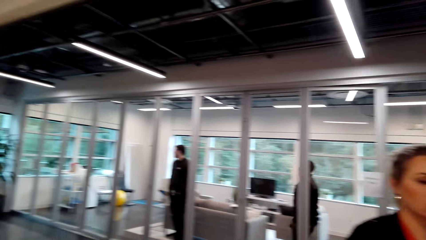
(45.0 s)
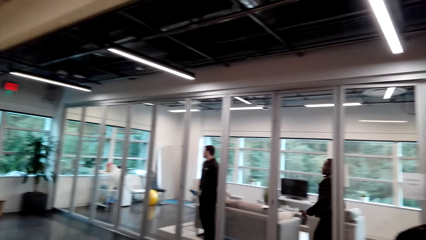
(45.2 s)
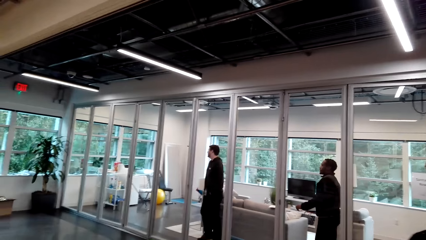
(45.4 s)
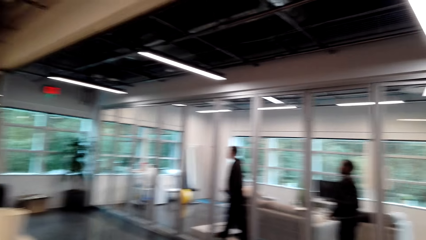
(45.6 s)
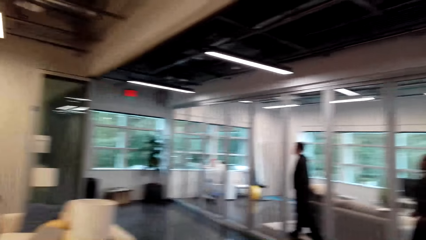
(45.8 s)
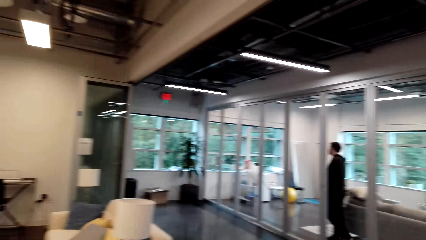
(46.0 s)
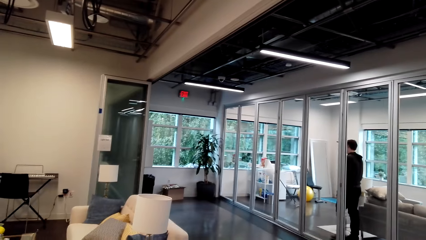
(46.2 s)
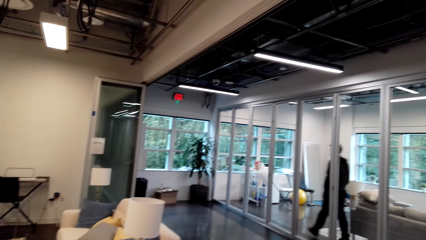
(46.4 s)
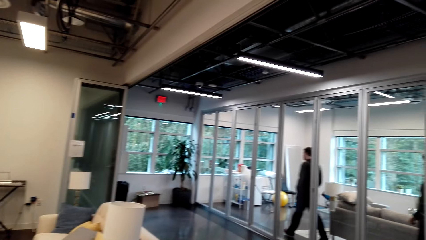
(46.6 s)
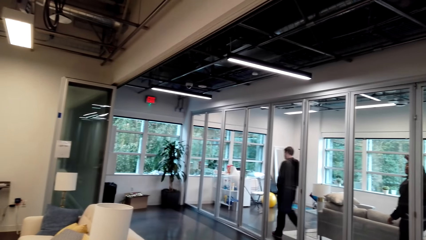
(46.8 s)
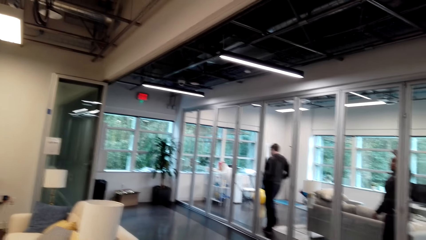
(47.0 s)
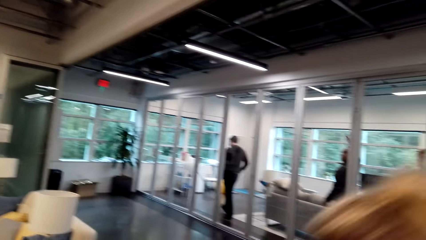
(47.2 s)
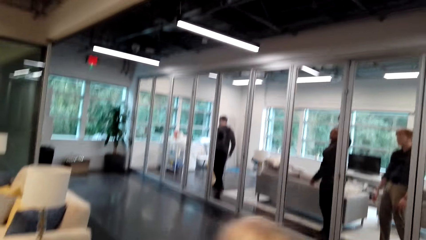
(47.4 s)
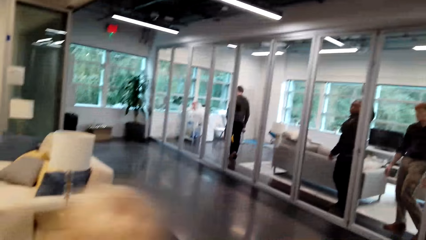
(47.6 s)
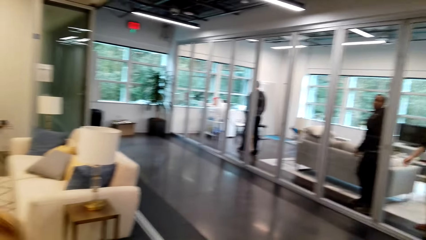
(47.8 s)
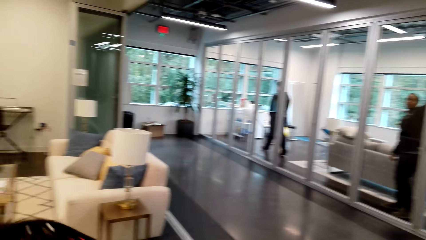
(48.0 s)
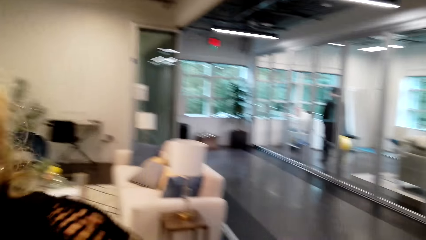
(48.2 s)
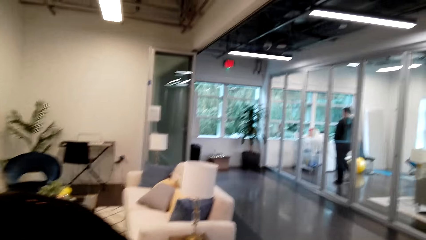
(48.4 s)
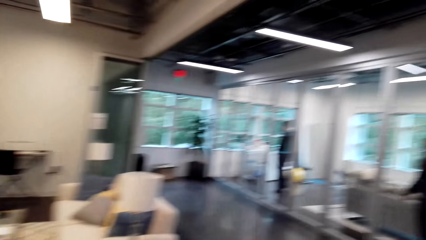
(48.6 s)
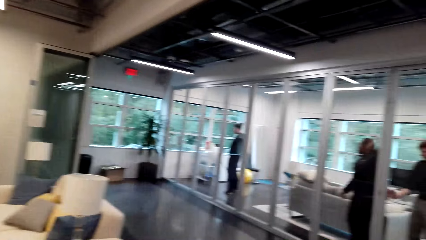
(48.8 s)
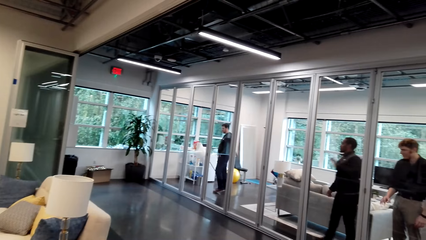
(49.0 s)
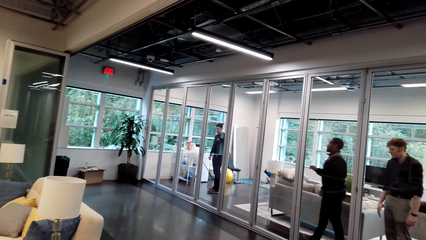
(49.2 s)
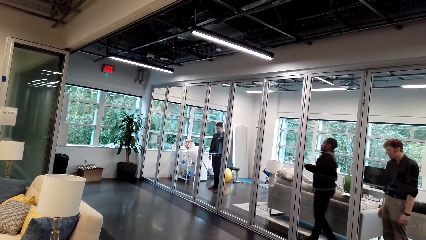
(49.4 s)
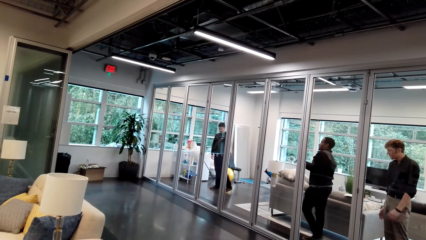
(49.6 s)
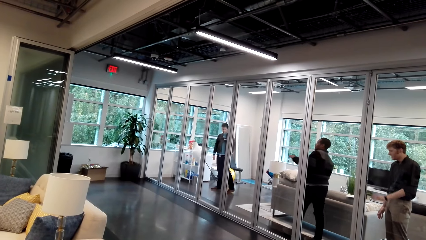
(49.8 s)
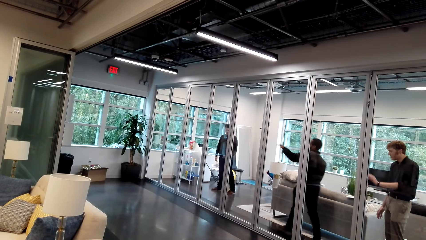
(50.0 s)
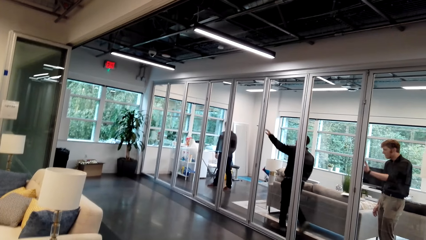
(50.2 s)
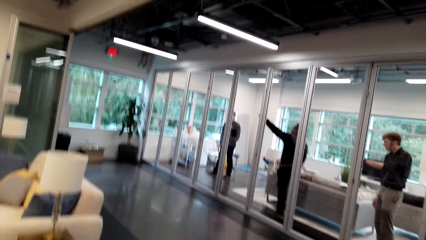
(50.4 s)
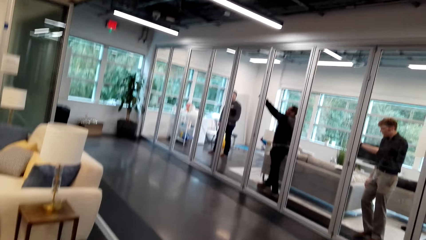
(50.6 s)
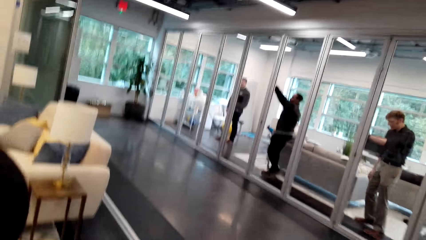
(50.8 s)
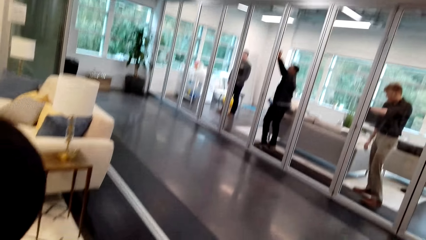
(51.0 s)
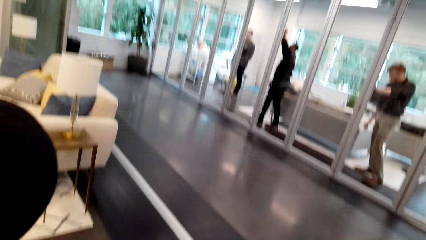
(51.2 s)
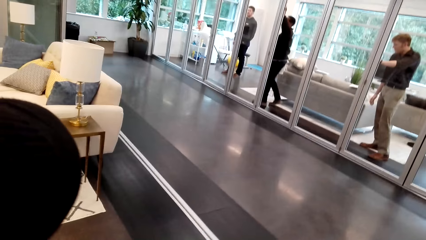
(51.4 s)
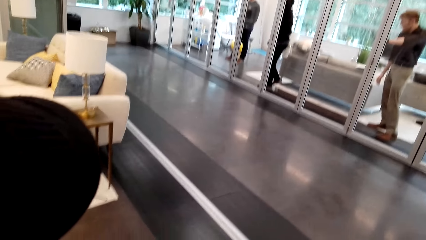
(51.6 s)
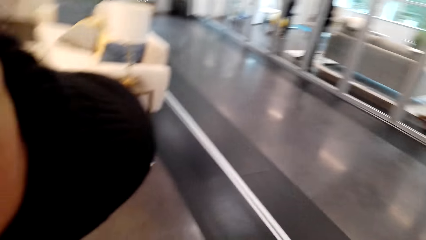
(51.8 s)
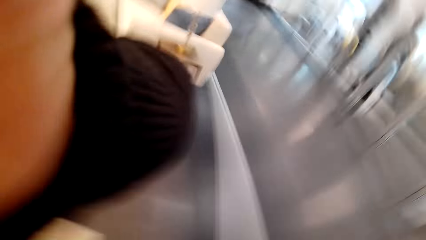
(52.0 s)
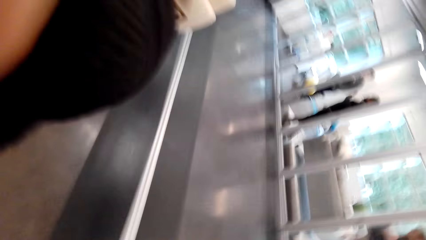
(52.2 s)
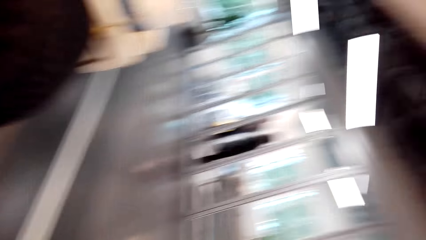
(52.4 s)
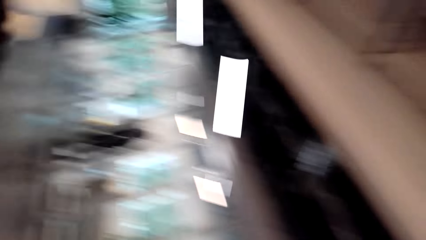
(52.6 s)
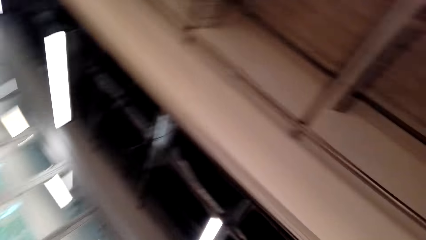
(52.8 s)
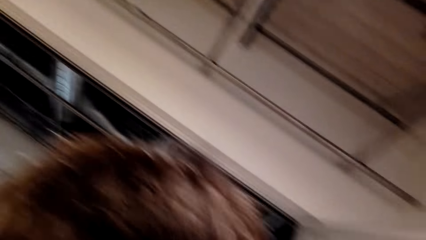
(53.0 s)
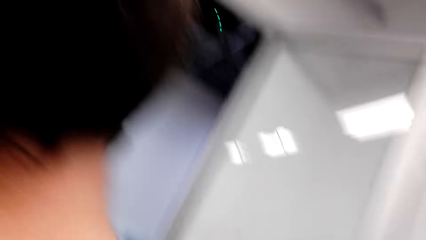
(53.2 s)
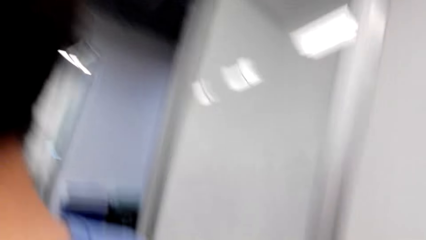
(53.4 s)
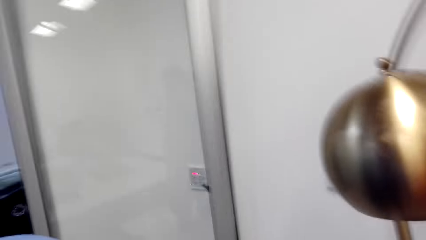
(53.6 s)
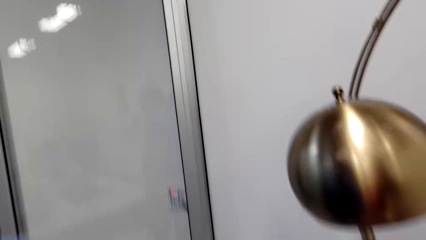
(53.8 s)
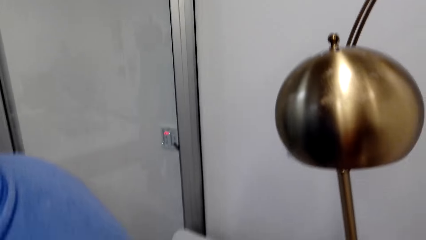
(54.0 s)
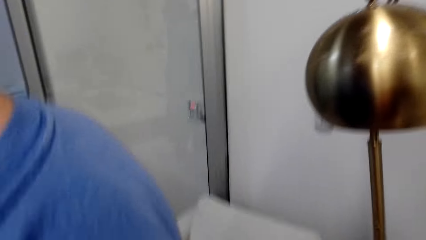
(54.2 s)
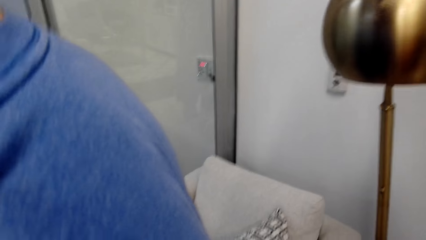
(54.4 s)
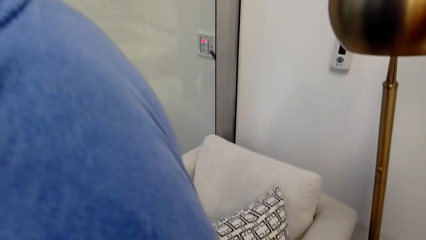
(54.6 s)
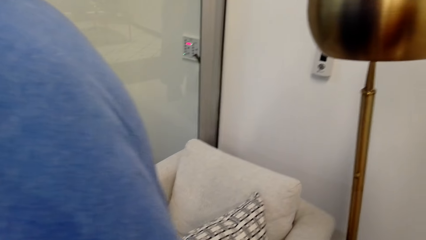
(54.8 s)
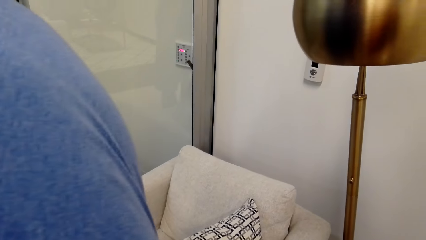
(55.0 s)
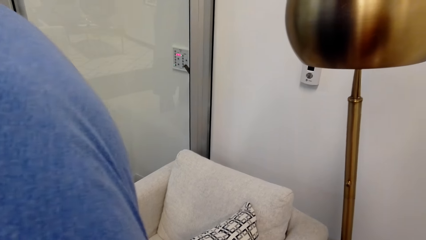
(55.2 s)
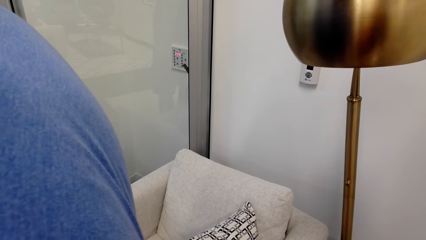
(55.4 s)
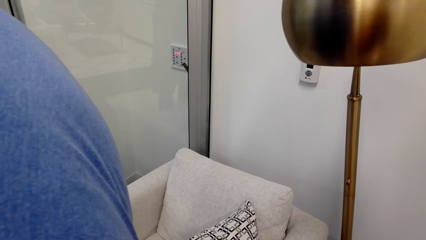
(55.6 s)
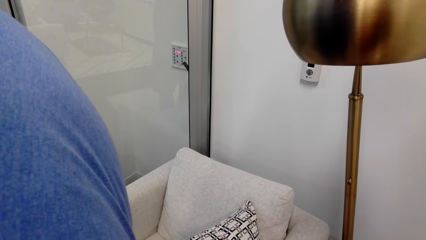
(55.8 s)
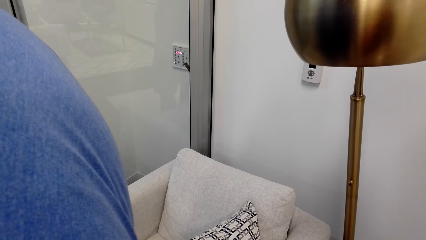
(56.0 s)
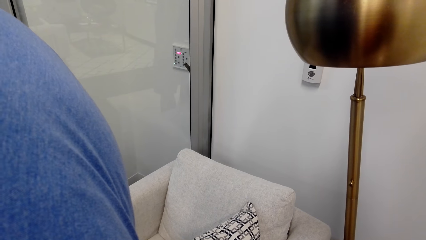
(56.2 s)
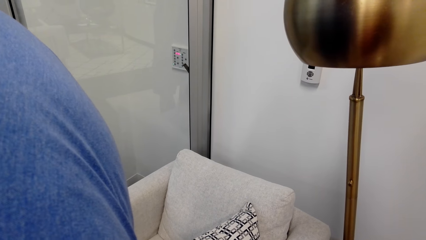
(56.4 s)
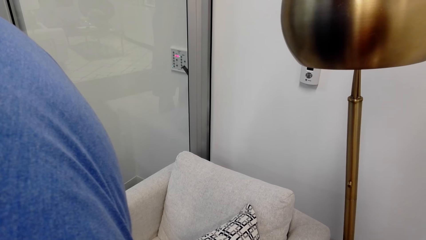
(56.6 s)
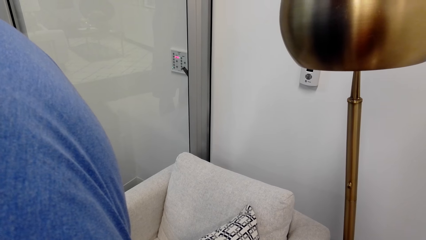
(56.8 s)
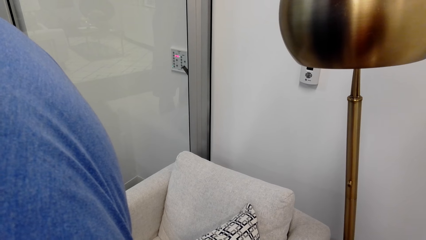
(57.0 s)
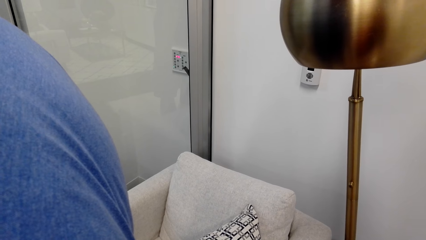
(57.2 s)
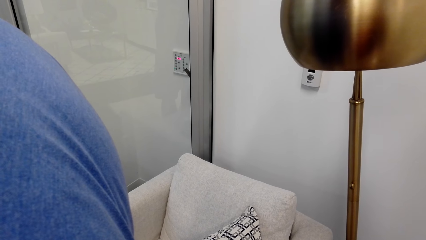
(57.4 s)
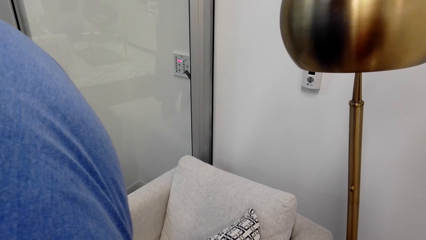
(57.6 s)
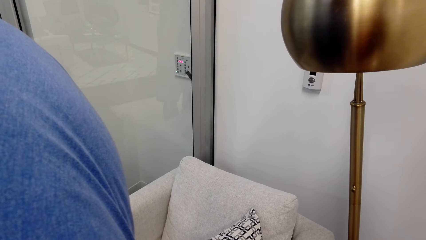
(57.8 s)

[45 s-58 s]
A woman adjusts the camera.

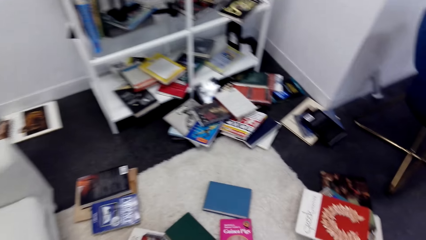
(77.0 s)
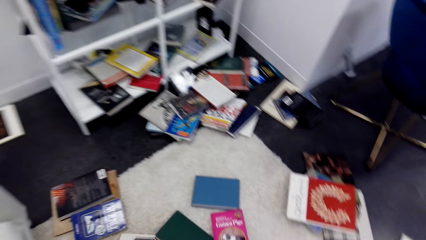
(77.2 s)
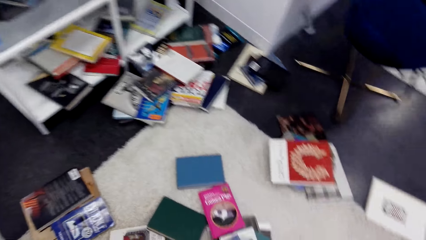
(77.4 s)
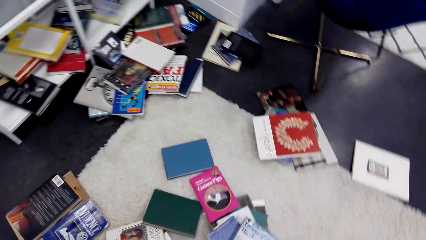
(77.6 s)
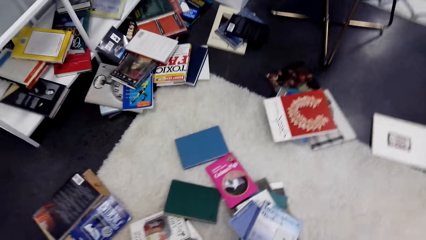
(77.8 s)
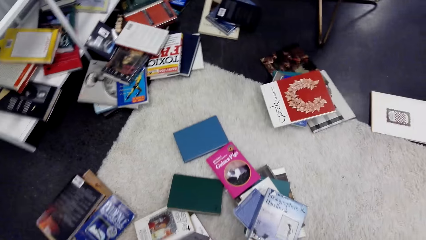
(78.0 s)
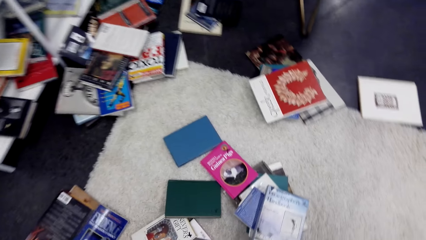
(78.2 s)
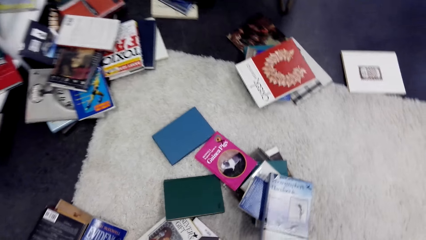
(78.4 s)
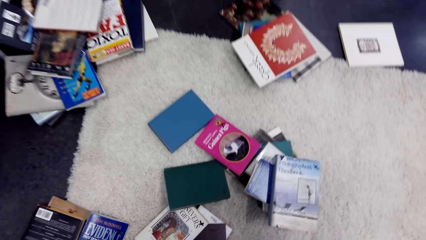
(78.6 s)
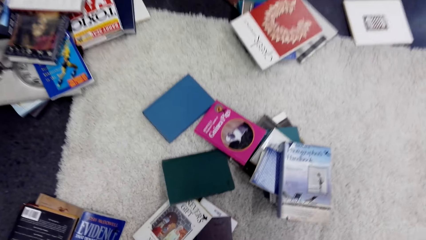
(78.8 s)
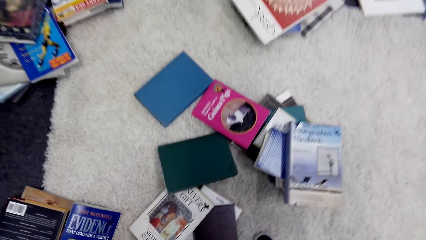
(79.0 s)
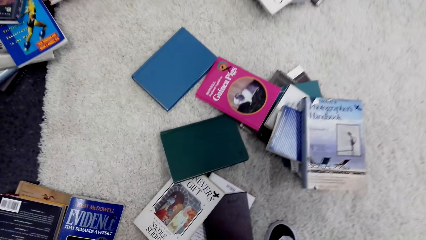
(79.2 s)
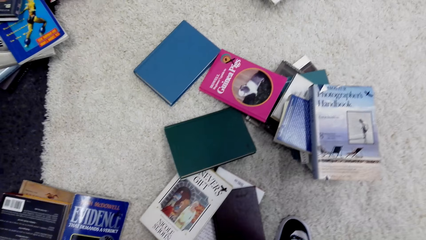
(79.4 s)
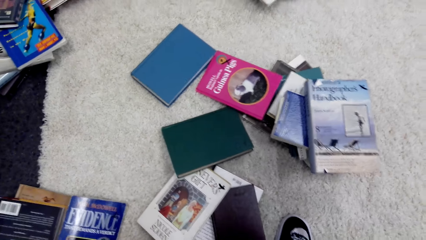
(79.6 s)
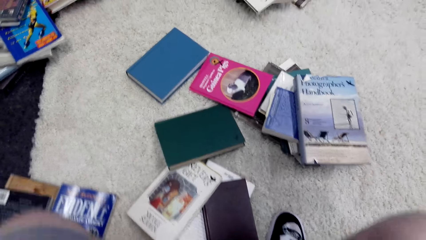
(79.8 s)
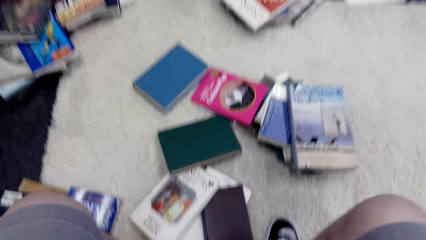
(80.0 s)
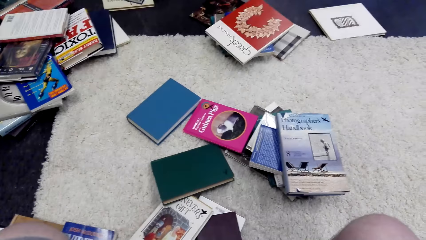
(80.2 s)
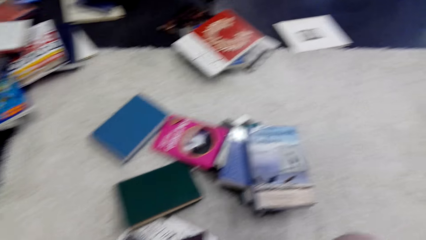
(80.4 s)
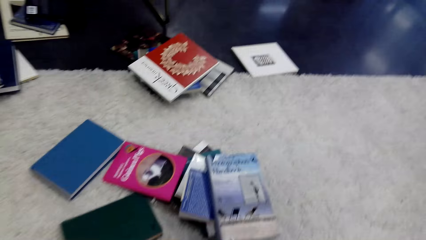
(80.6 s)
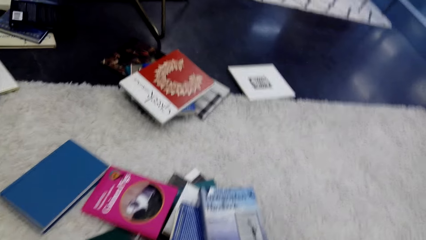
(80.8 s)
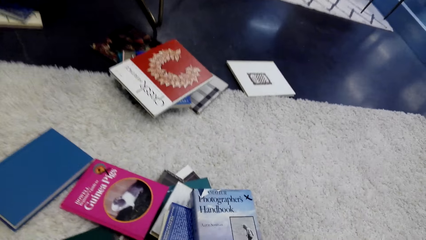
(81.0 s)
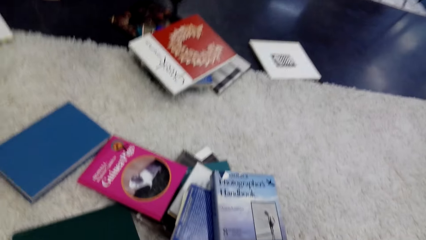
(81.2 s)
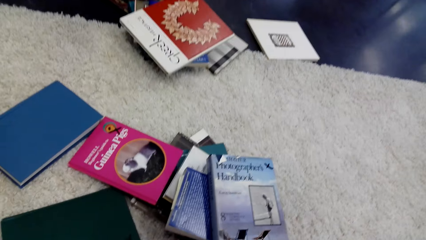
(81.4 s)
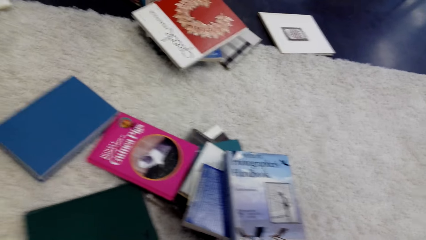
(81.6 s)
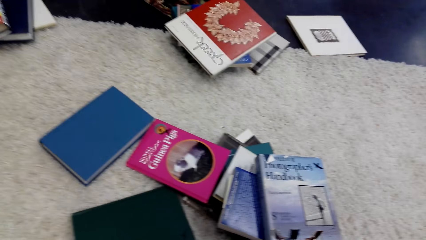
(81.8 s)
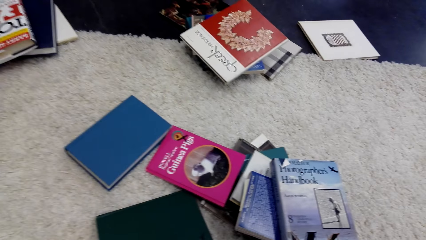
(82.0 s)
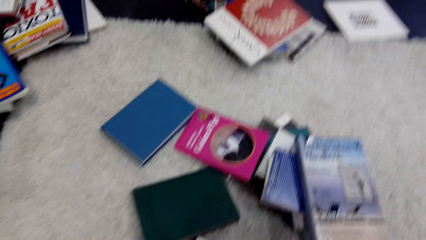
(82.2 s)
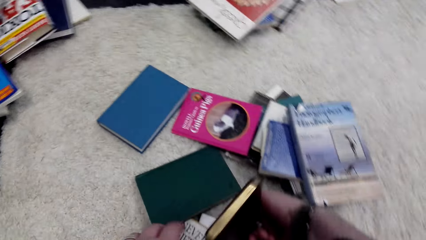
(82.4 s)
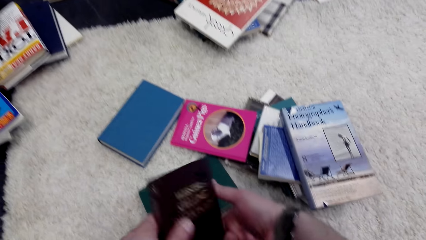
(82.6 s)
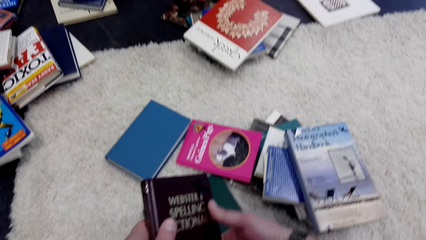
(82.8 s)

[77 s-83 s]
The camera wearer sits on the couch.
